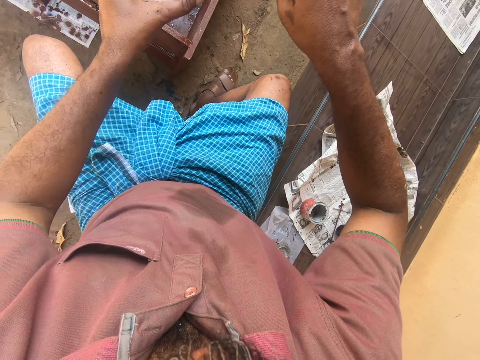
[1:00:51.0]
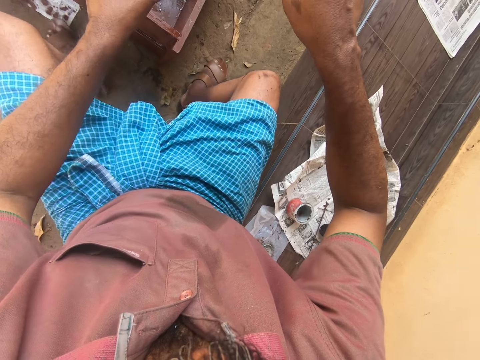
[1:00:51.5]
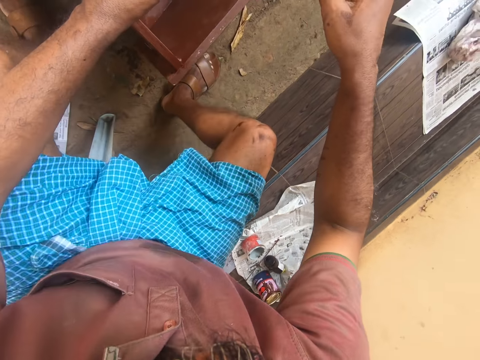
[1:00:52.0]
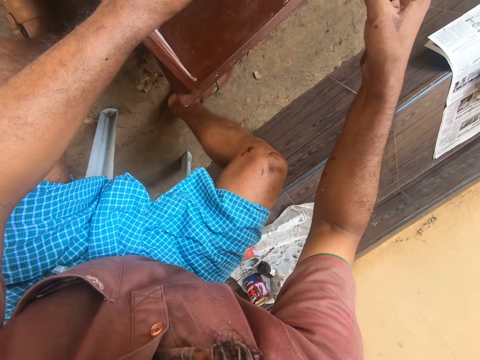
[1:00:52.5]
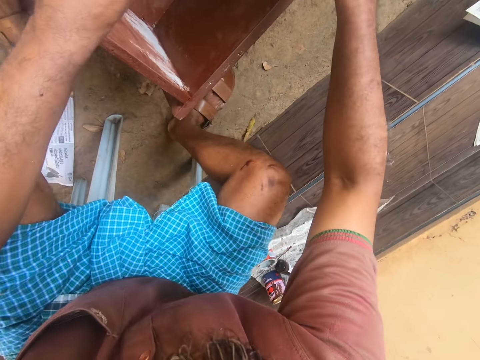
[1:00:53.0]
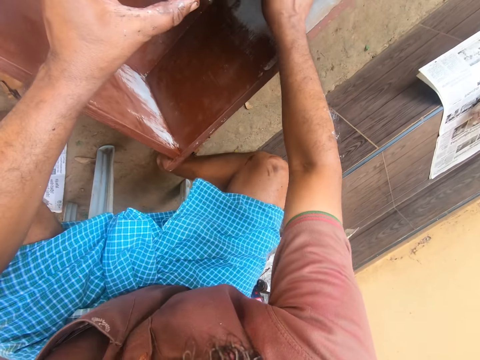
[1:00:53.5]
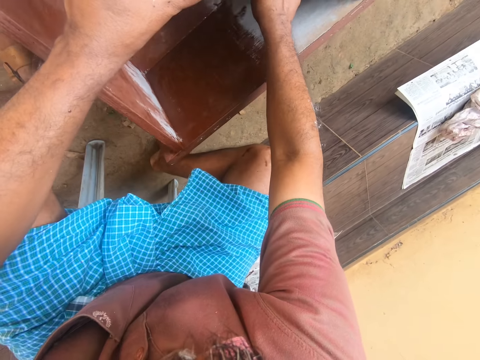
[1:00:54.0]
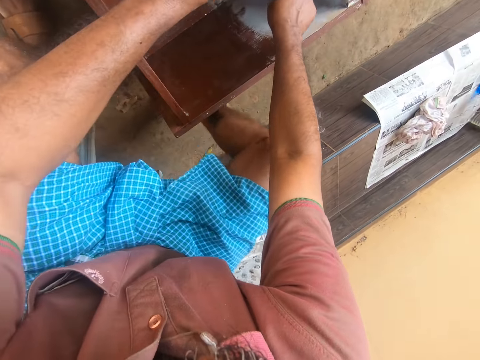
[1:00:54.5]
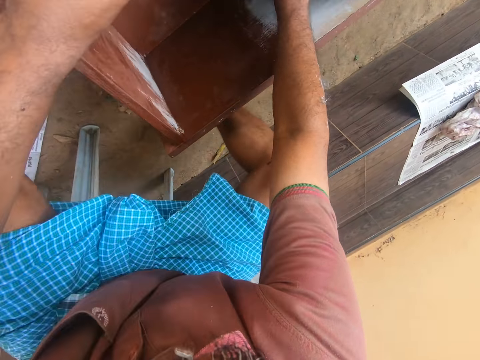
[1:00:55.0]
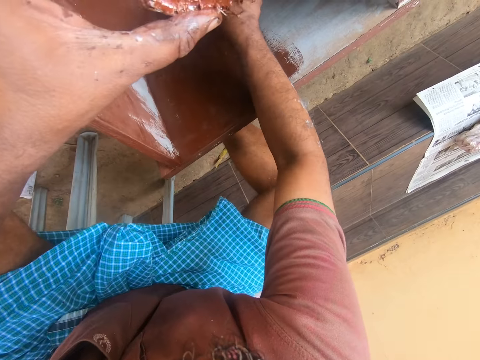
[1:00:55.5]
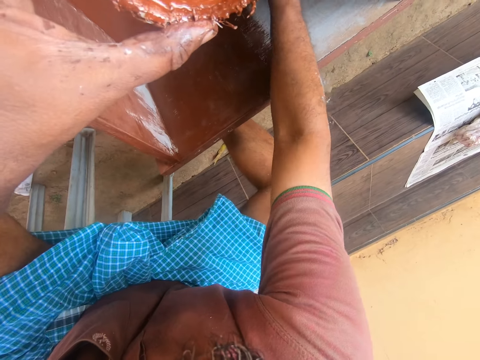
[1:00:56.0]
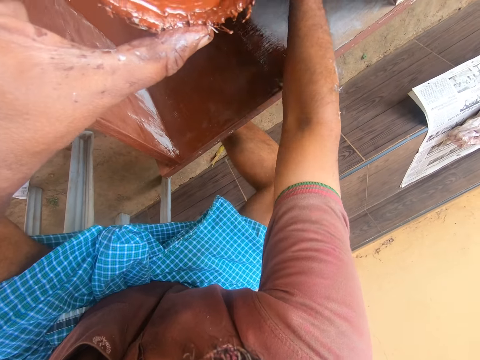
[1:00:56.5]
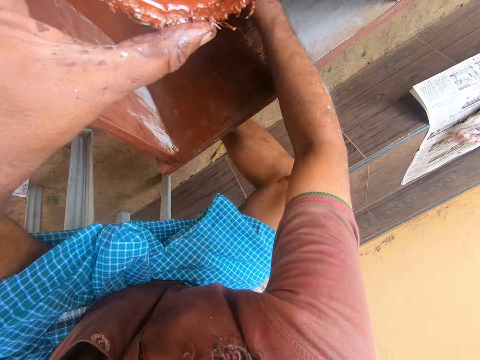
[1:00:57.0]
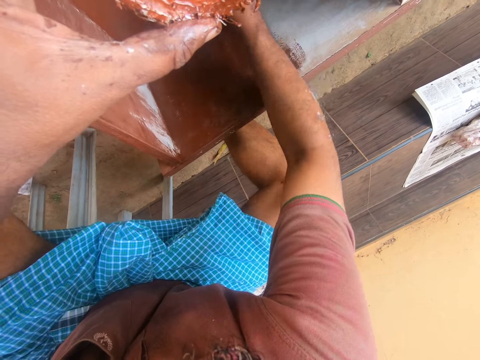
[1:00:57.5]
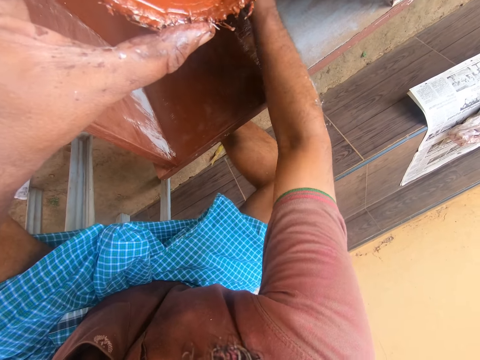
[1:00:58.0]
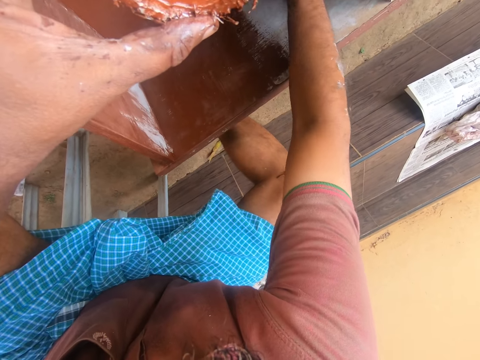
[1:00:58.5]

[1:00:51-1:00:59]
The camera wearer paints the drawer with a paint brush.

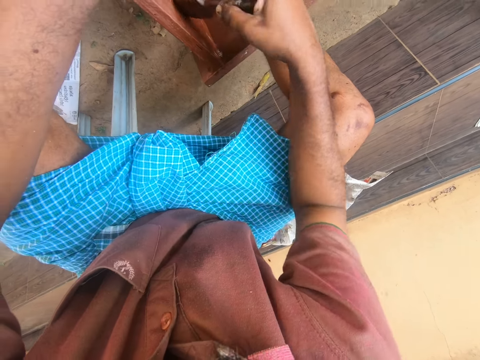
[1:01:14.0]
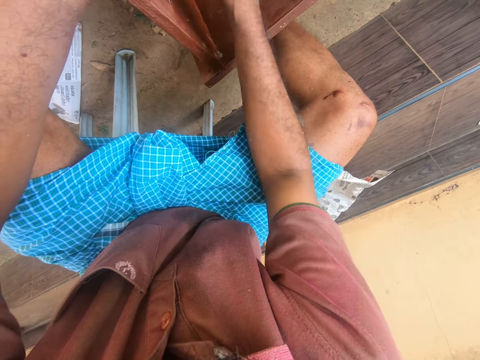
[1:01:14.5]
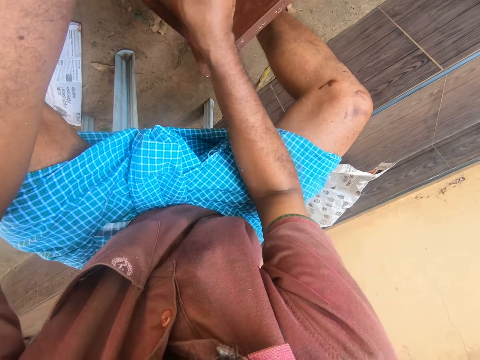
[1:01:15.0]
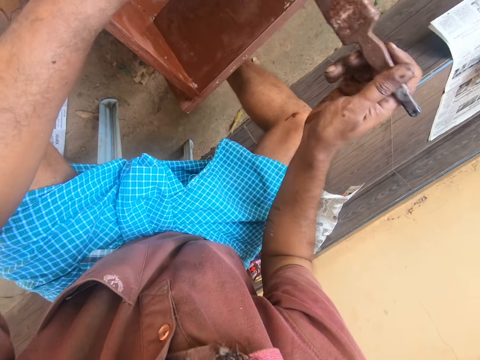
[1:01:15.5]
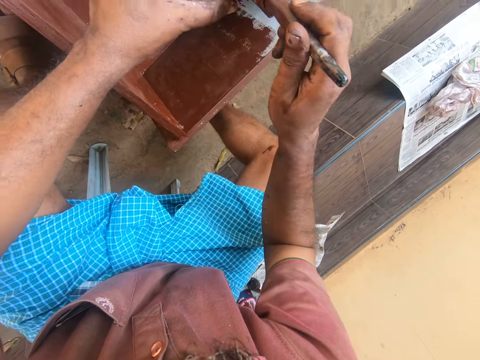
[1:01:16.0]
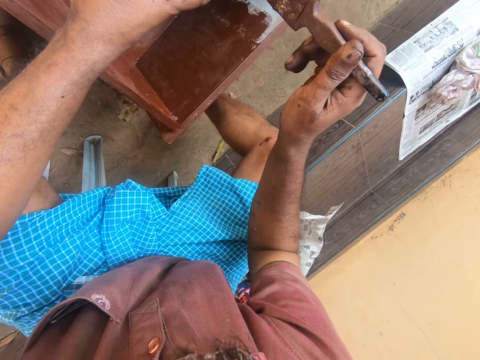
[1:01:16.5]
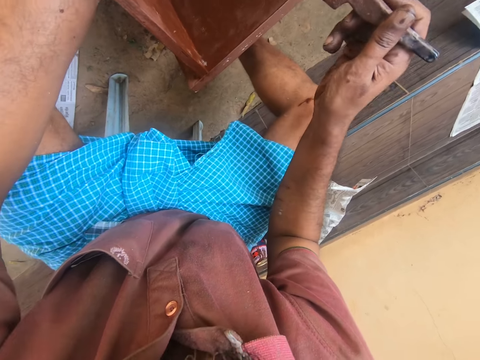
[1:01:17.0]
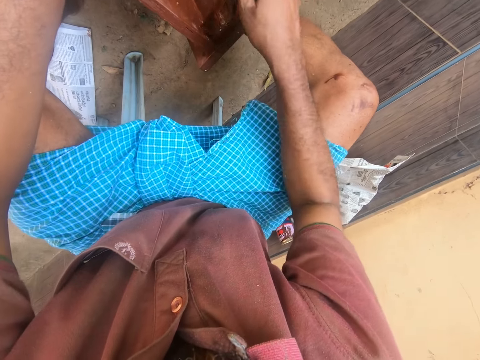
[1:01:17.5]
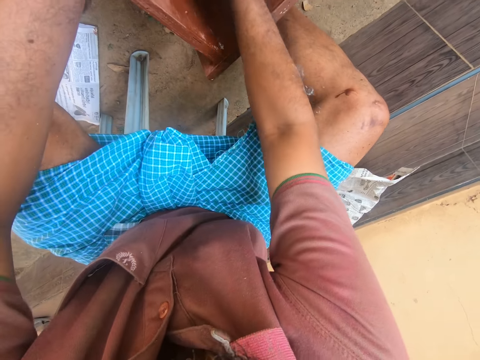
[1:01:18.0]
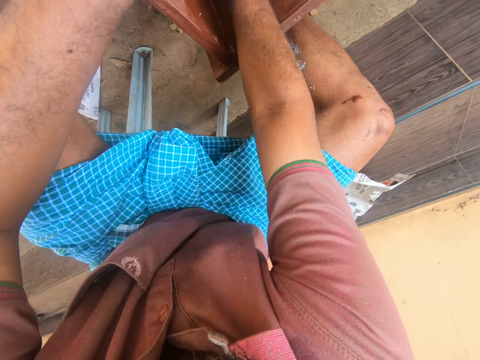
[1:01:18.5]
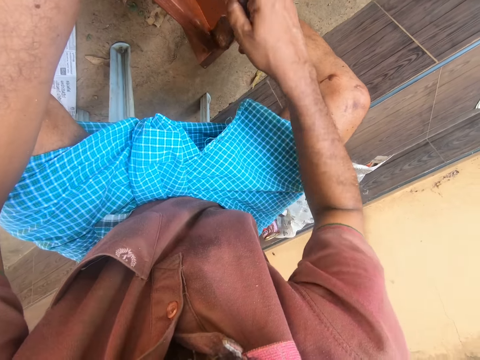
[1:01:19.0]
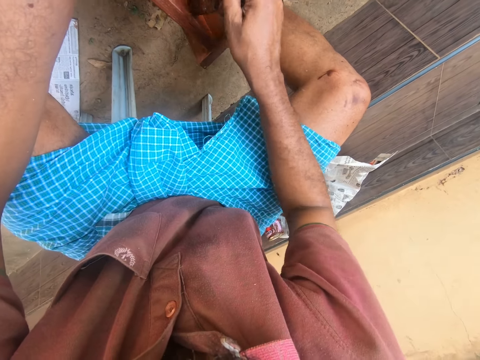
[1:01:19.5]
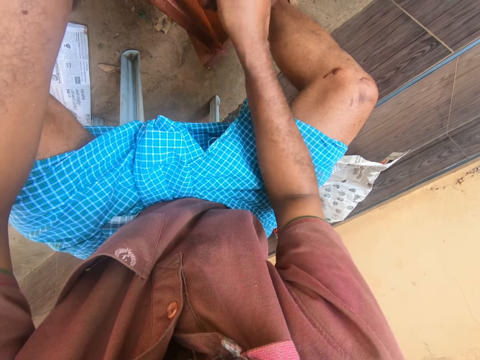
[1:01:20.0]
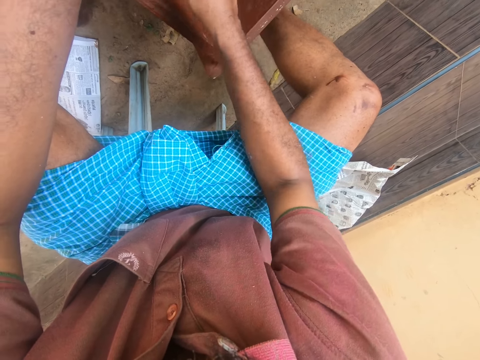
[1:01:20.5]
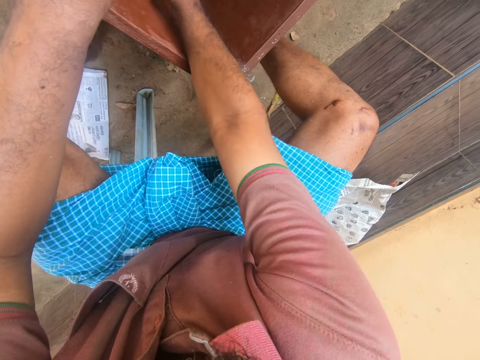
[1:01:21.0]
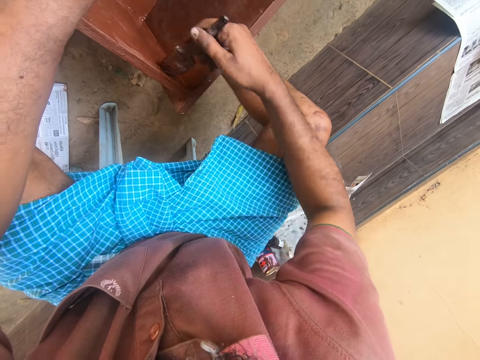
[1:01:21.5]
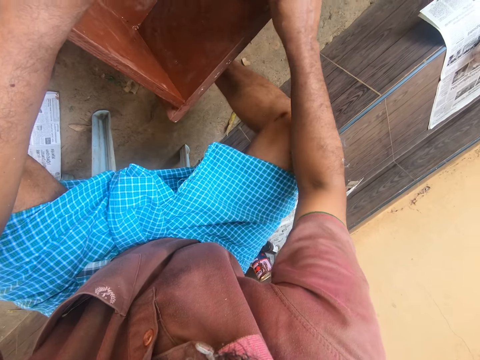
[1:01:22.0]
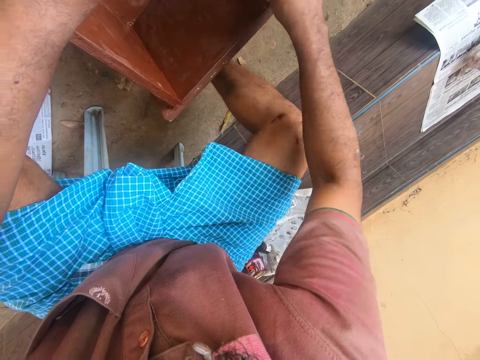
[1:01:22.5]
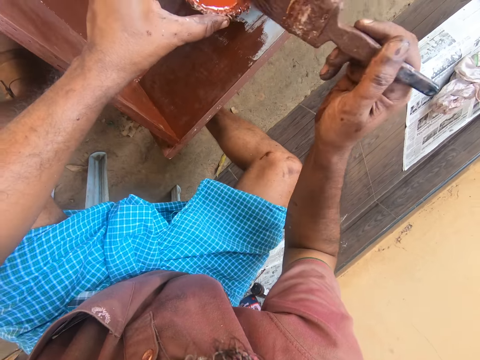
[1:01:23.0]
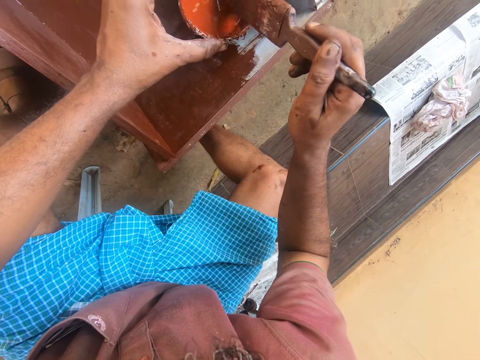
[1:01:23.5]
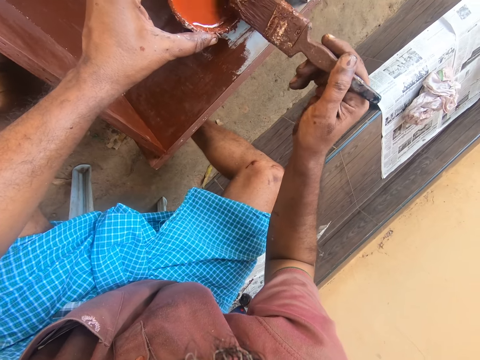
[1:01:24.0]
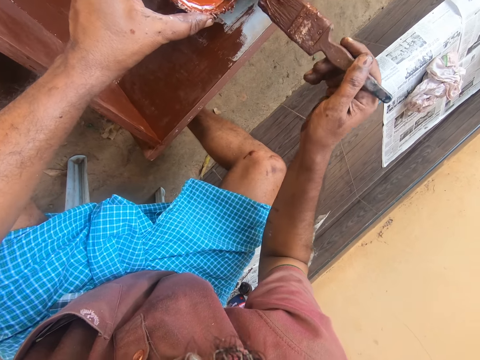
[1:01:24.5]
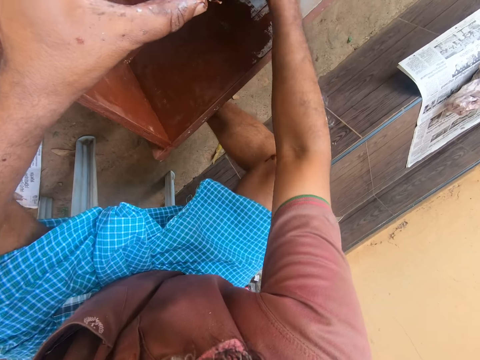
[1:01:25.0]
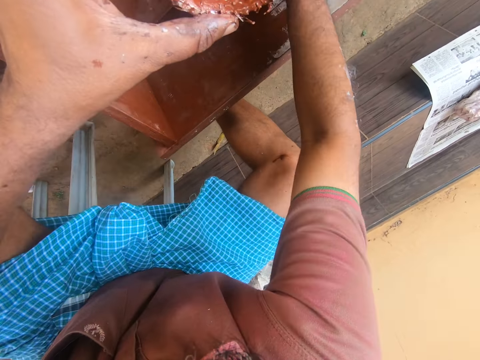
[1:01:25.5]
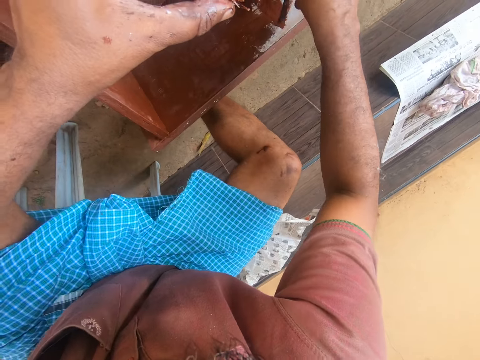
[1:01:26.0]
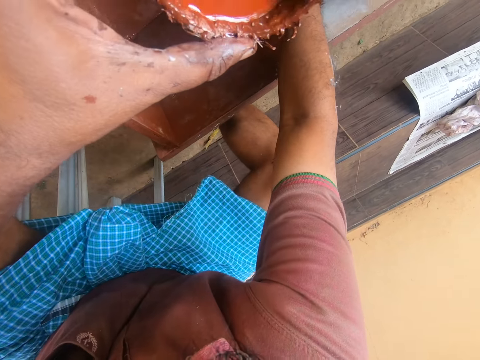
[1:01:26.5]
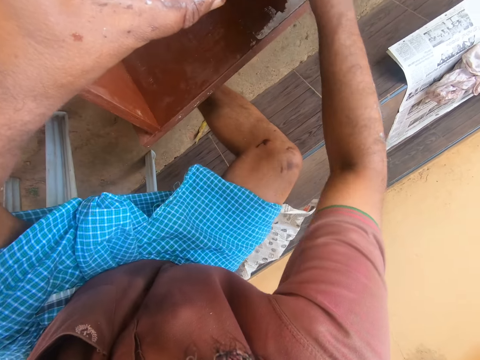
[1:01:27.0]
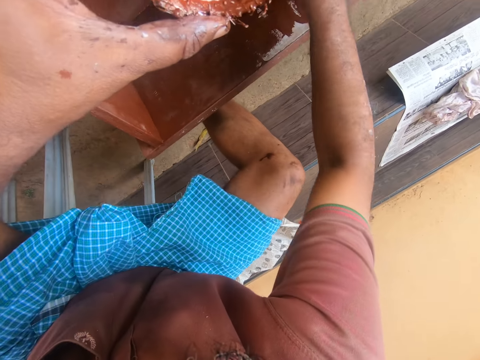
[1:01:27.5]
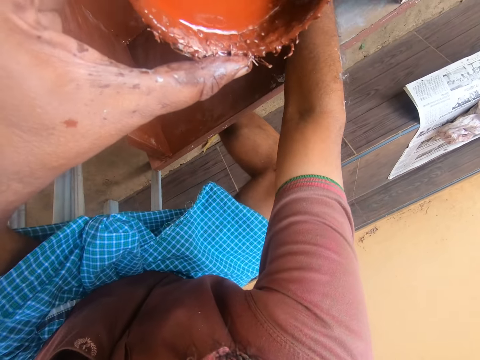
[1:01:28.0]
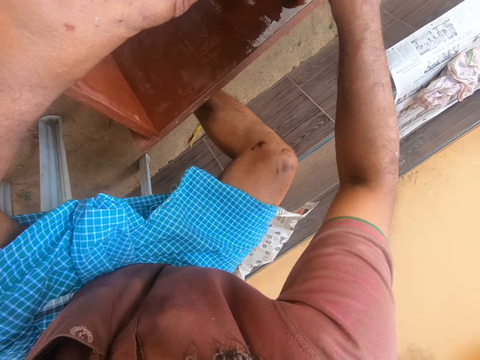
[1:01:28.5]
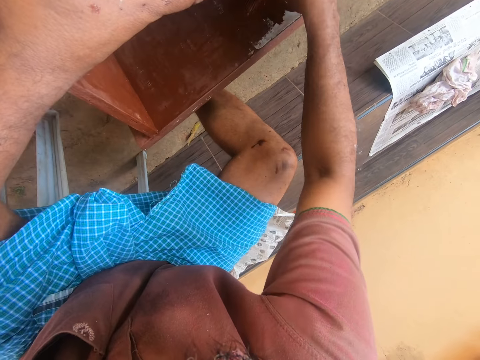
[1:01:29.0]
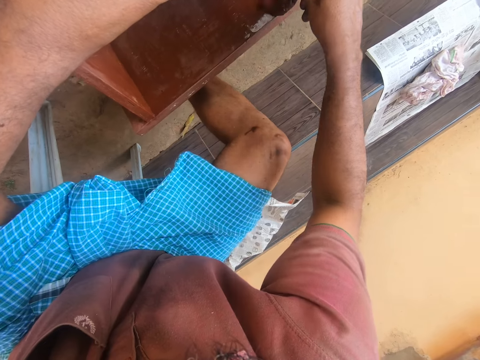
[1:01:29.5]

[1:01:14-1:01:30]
The camera wearer dips the paintbrush into the container. They paint the drawer with a paint brush. They dip the paintbrush into the container. They paint the drawer with the paint brush.
